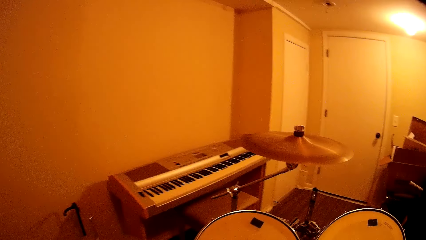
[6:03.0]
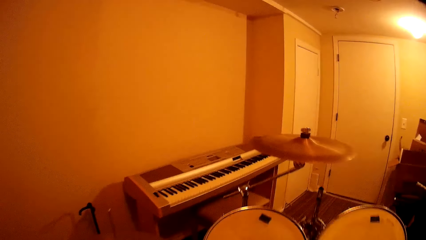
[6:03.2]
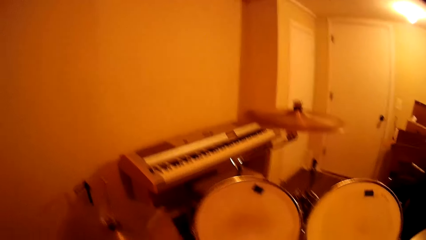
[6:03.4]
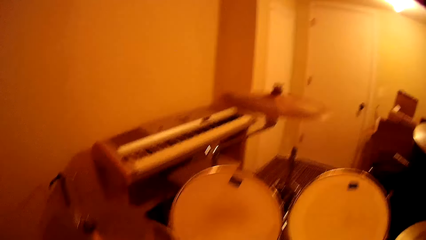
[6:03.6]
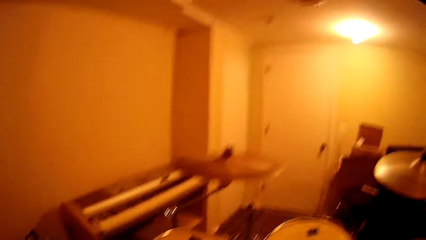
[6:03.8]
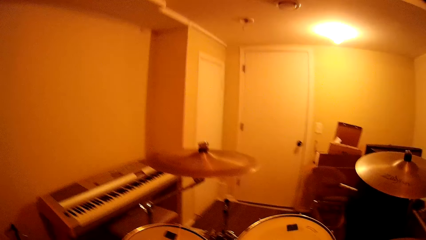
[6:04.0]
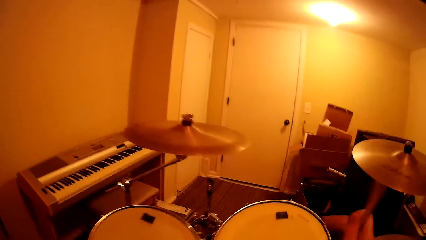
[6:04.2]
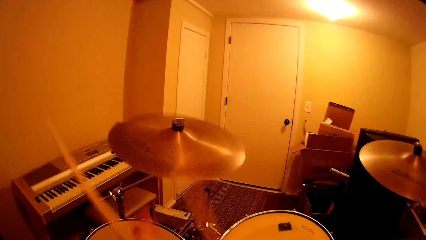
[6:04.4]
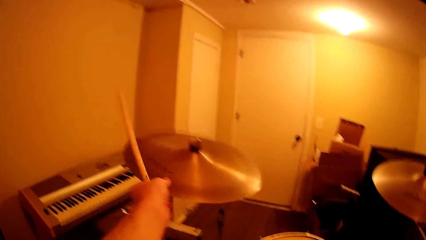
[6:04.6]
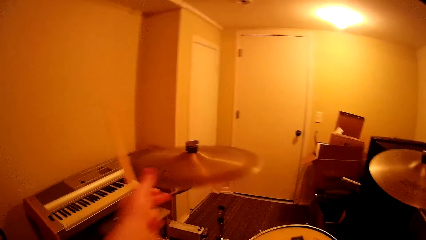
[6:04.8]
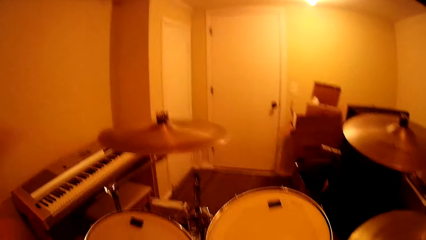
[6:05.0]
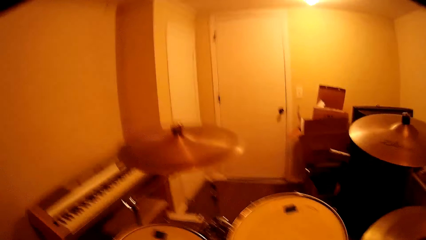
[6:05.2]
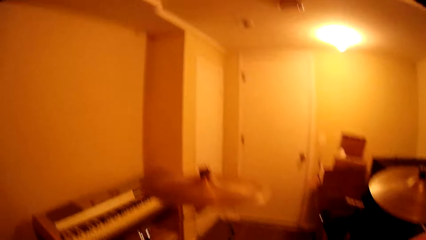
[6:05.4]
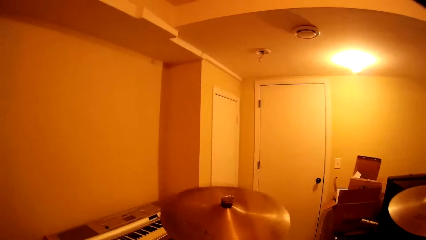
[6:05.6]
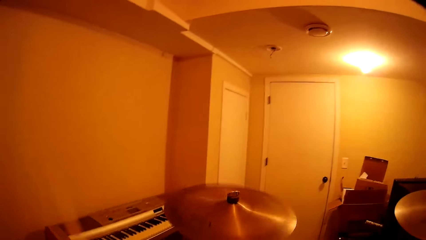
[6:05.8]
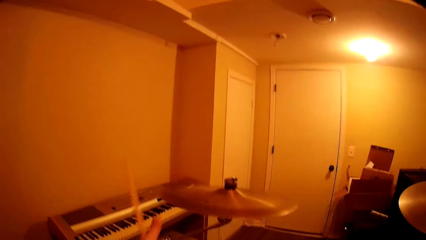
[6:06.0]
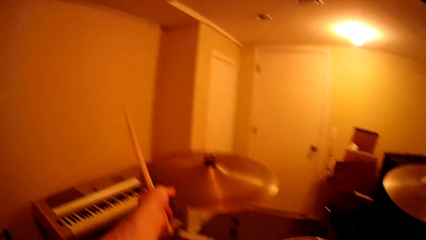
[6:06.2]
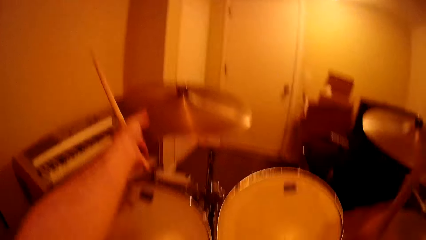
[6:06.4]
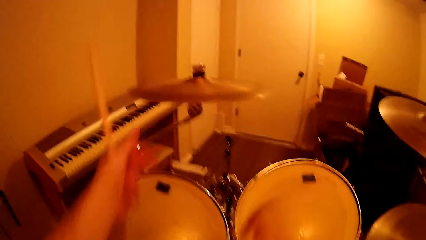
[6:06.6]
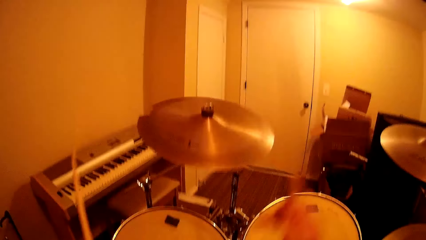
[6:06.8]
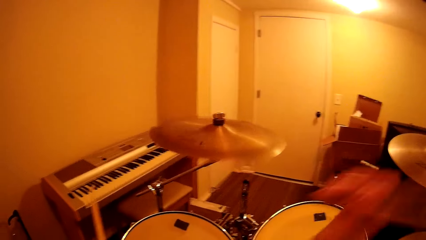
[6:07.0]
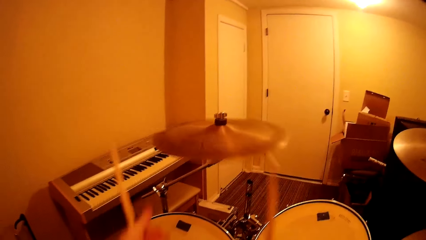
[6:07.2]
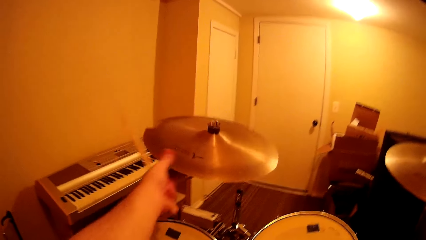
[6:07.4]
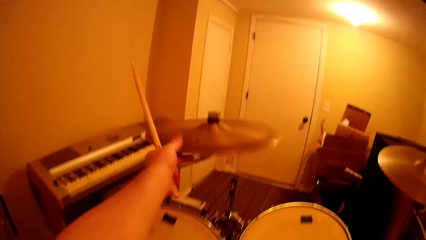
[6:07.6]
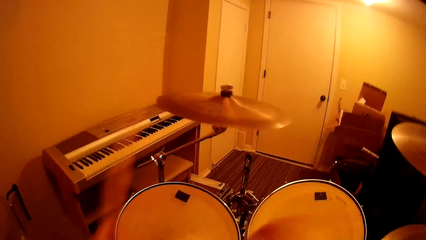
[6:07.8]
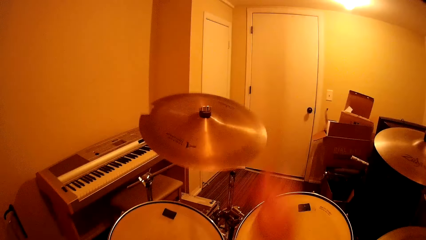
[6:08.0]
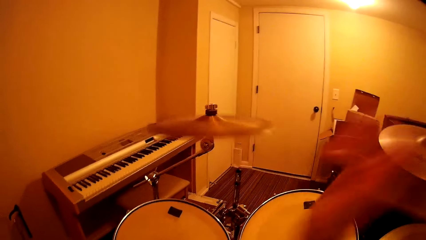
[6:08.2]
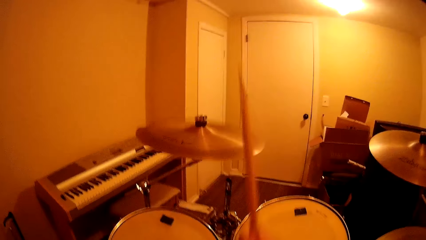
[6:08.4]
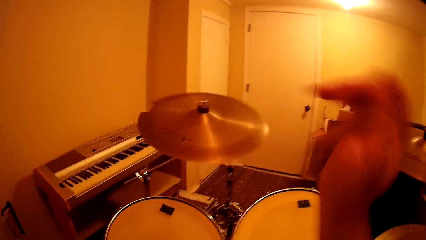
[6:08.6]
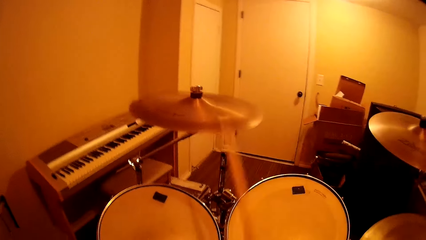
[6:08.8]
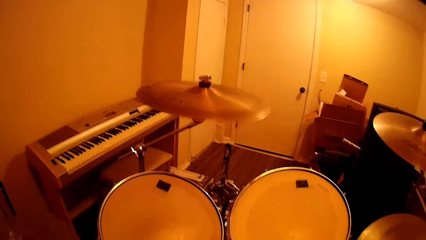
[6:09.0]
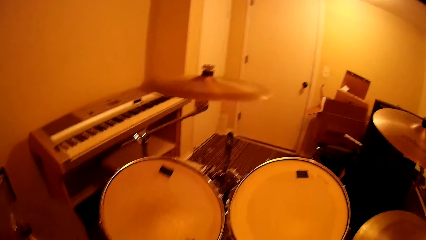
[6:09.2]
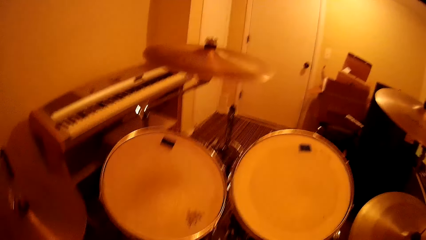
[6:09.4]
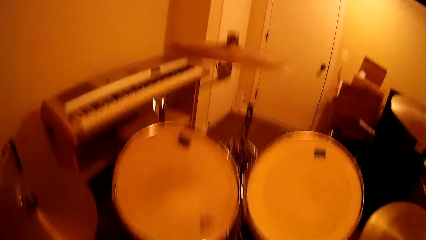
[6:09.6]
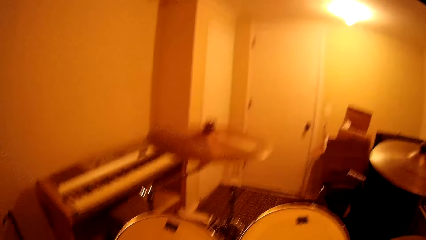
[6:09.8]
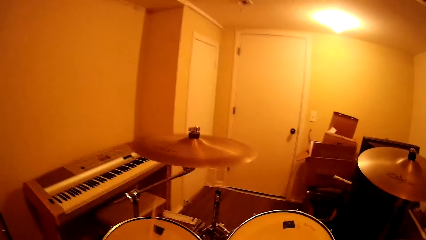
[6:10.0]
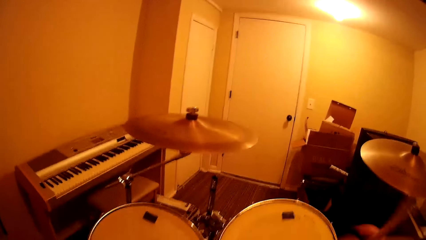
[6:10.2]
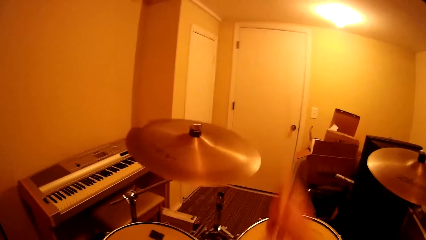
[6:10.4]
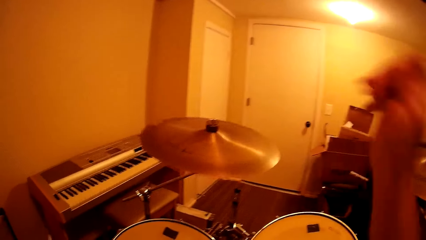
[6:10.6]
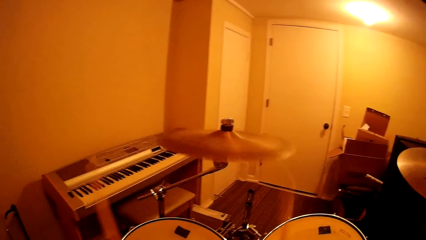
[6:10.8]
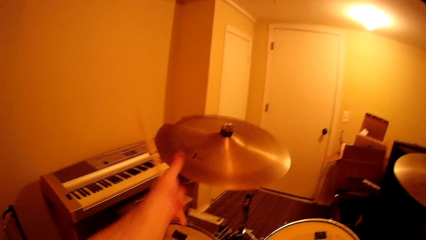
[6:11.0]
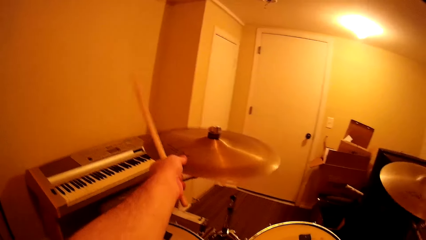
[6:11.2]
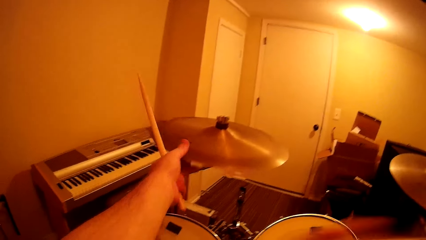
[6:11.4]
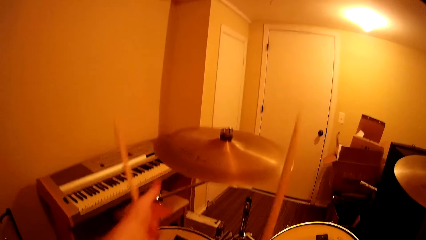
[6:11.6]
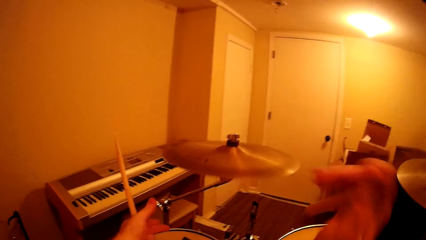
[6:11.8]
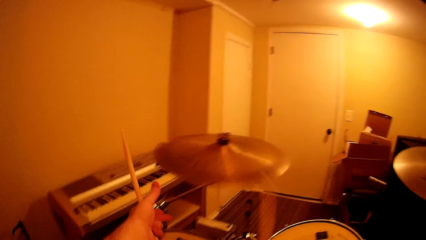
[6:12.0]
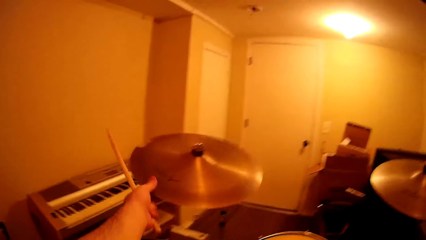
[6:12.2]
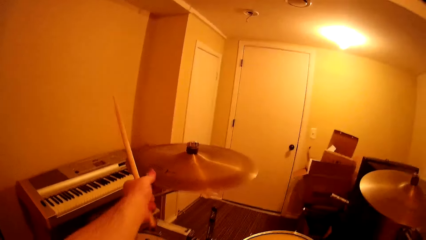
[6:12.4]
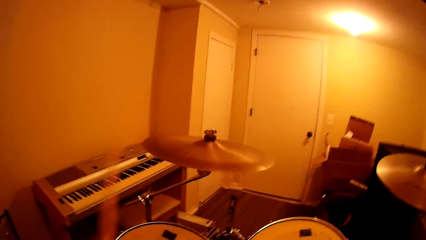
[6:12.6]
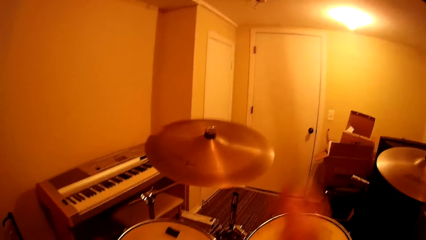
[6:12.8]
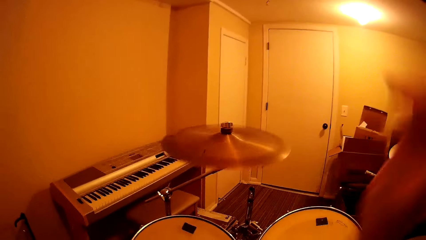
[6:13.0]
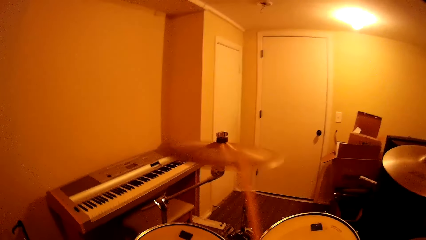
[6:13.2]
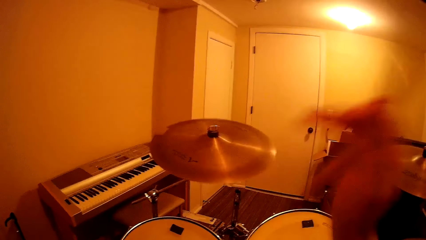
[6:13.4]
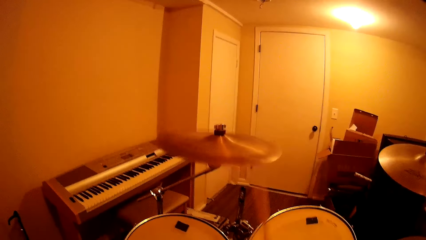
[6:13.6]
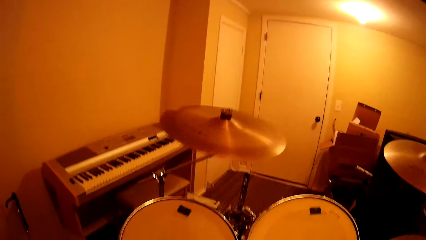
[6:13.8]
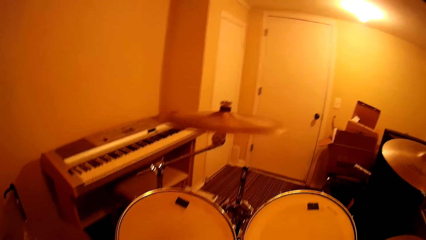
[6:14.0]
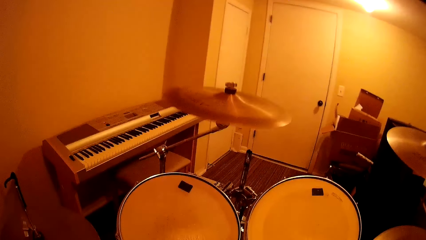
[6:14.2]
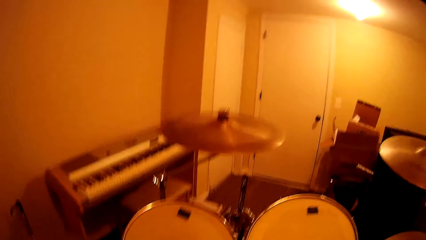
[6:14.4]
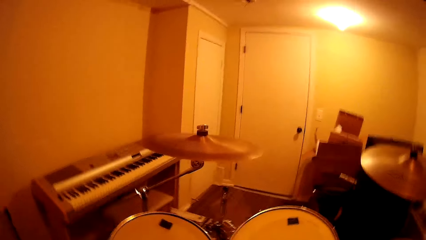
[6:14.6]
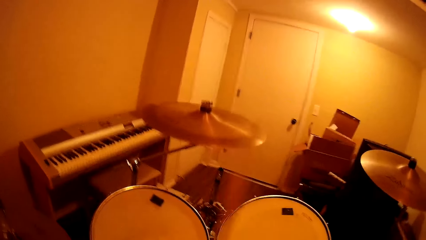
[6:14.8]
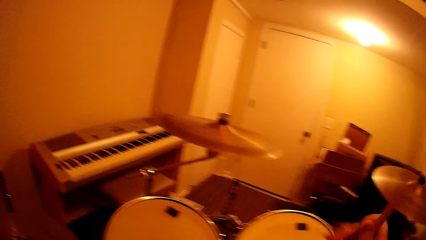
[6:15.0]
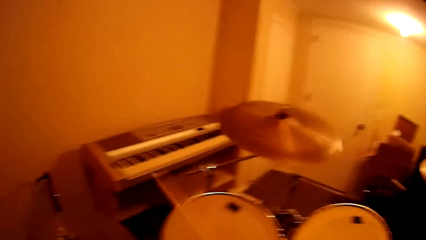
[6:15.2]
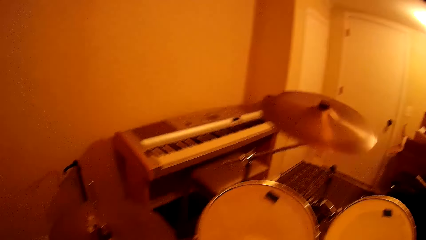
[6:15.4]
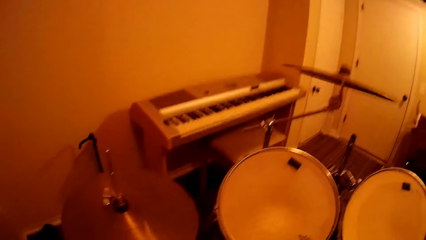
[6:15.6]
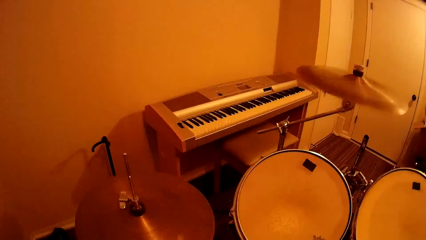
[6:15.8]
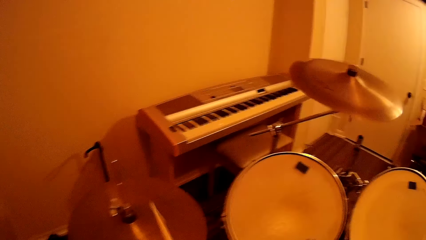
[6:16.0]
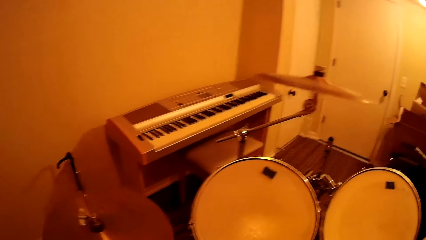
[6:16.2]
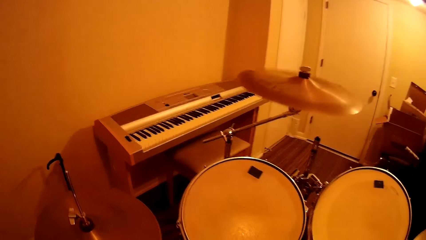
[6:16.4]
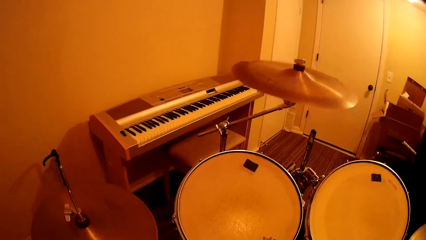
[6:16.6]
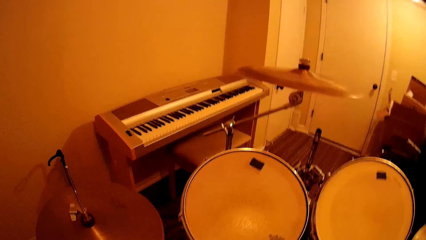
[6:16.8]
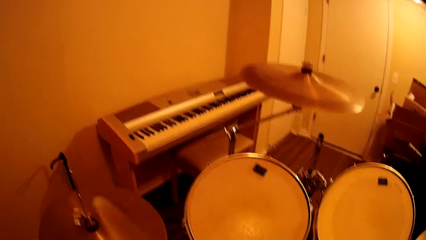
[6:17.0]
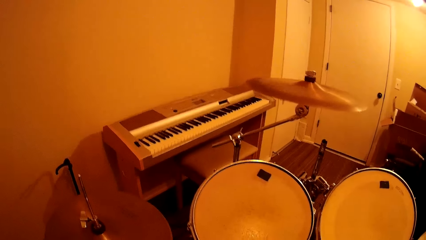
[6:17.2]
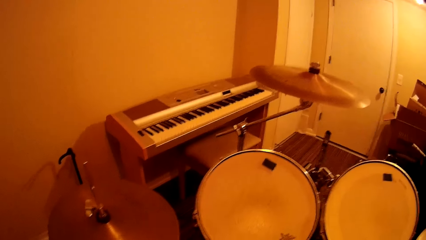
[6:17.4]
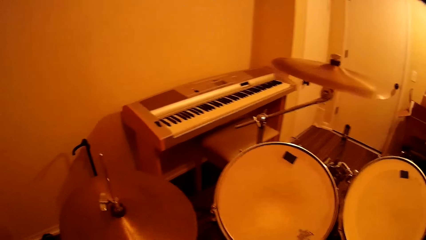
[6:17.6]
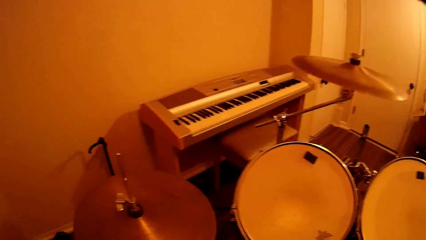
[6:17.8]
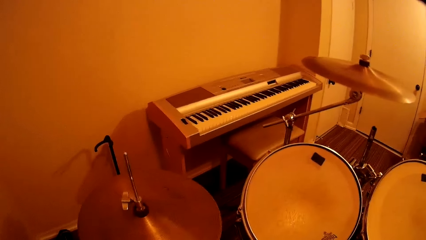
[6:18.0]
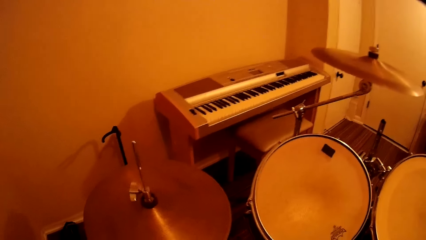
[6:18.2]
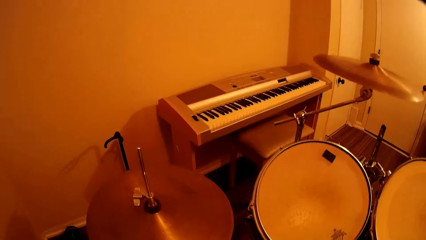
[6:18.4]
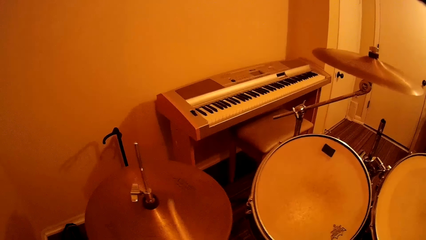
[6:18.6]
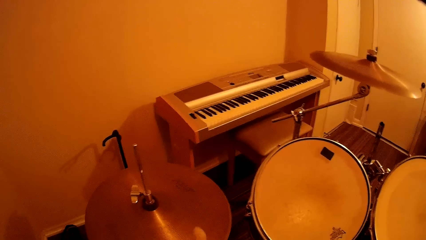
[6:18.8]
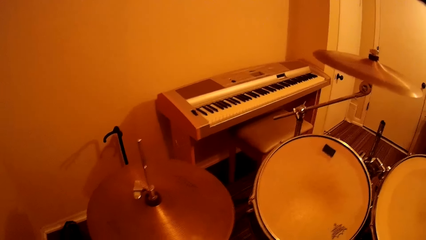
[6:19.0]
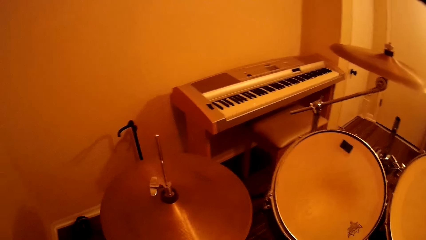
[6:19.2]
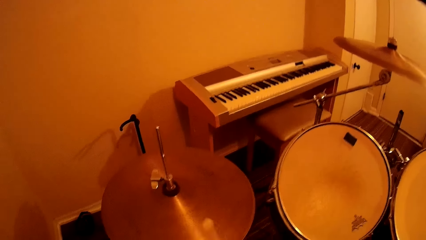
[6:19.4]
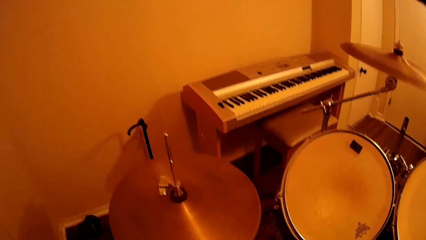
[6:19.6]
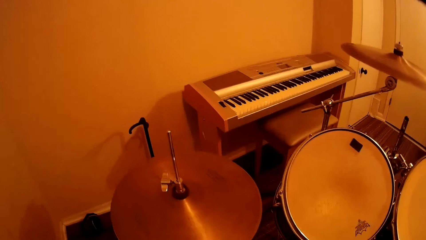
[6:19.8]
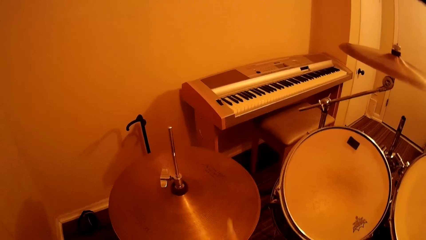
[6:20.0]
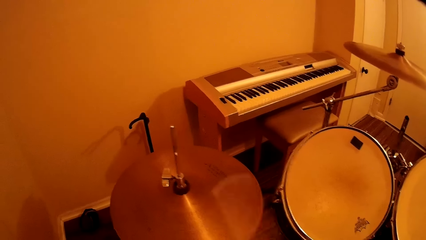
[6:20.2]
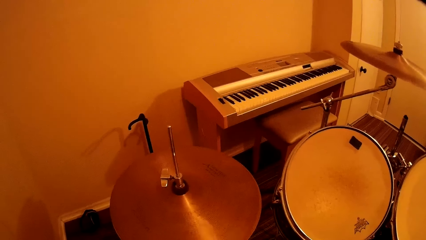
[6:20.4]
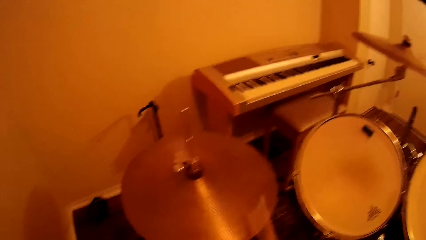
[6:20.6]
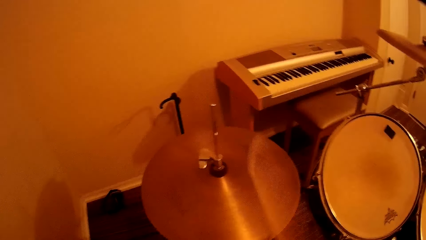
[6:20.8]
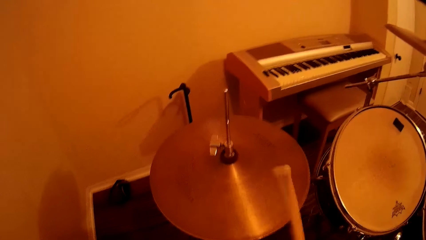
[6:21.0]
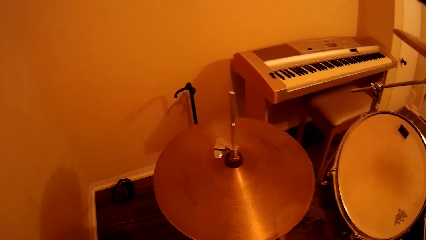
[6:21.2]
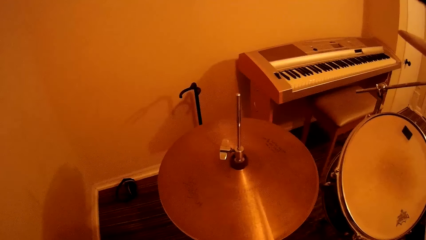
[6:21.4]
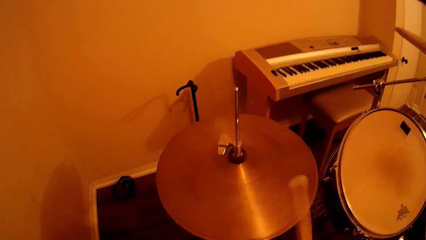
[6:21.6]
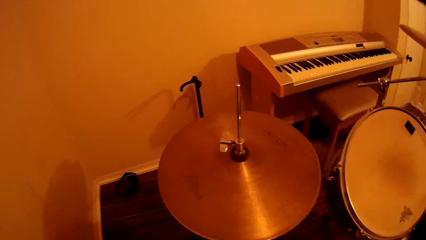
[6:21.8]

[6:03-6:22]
The camera wearer touches the music band with the hand. They play the music band using the drum stick. They touch the music band with the hand. They play the music band using the drum stick.
